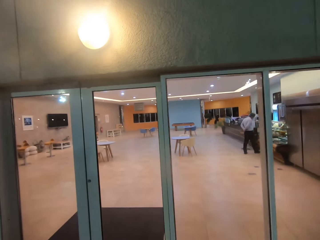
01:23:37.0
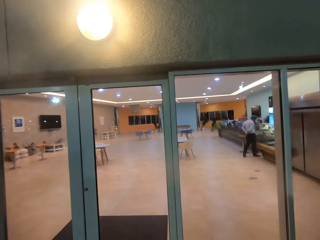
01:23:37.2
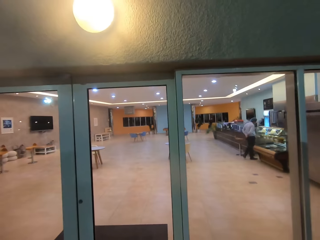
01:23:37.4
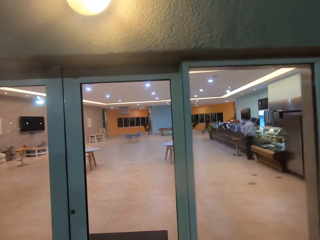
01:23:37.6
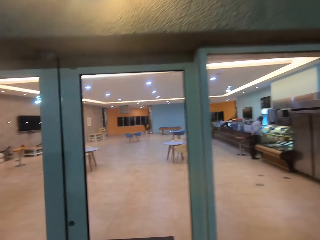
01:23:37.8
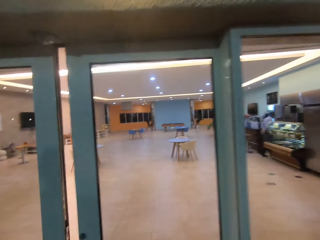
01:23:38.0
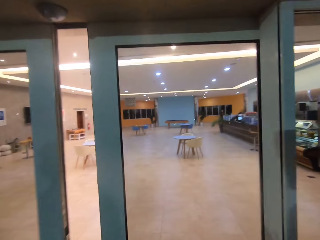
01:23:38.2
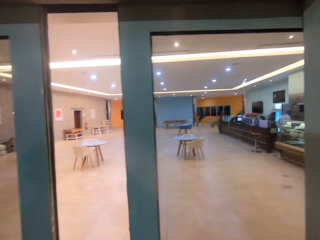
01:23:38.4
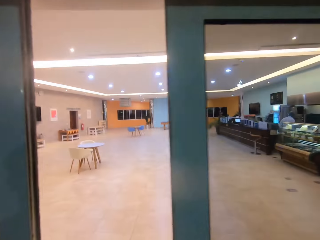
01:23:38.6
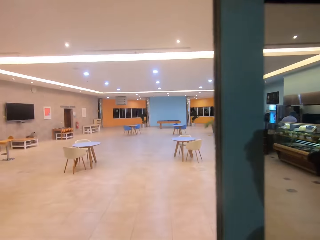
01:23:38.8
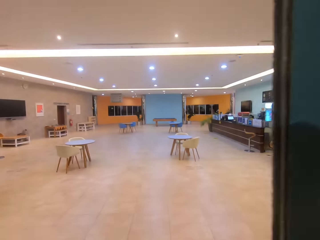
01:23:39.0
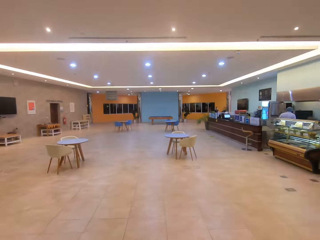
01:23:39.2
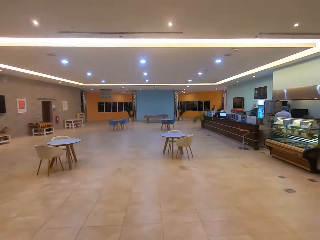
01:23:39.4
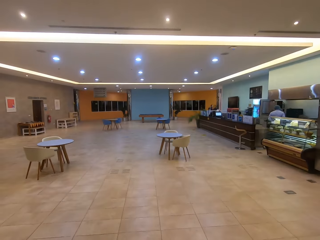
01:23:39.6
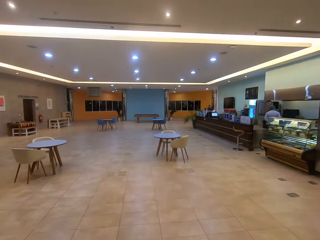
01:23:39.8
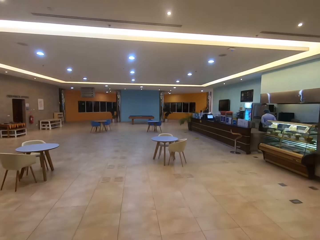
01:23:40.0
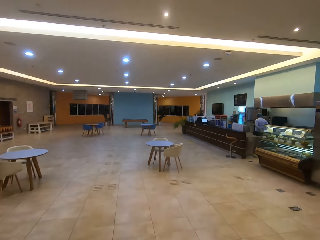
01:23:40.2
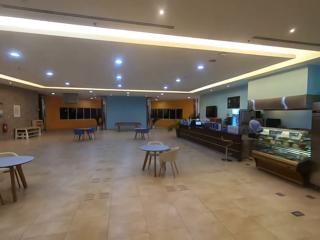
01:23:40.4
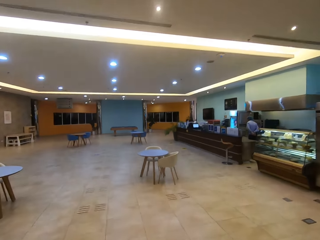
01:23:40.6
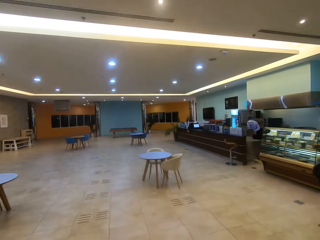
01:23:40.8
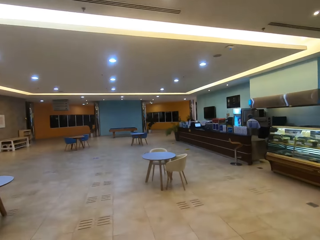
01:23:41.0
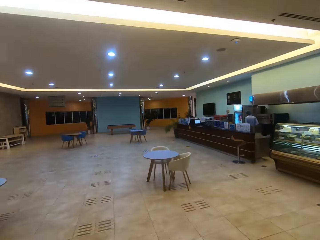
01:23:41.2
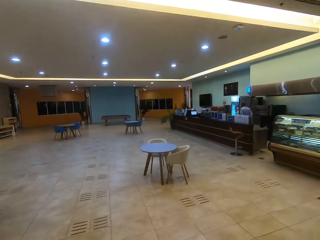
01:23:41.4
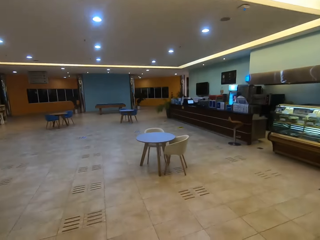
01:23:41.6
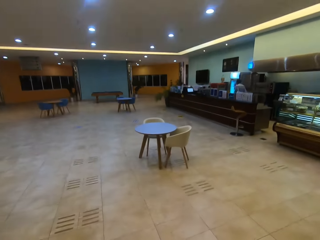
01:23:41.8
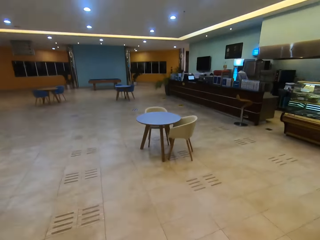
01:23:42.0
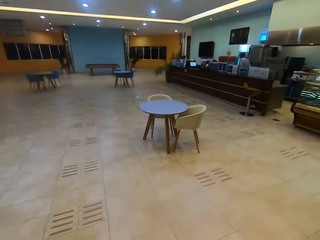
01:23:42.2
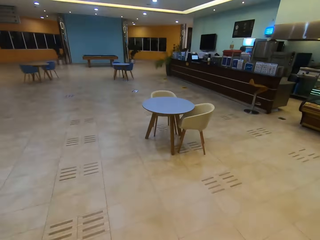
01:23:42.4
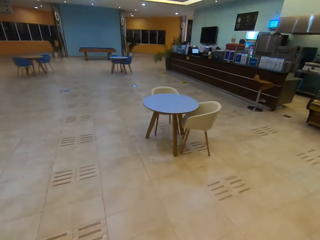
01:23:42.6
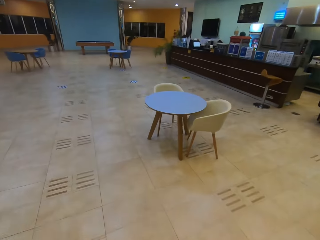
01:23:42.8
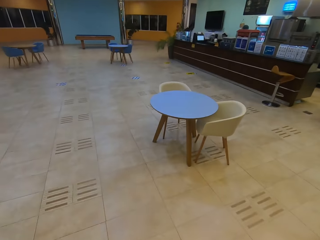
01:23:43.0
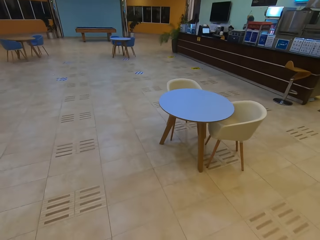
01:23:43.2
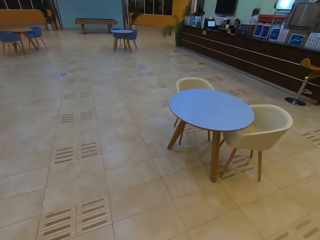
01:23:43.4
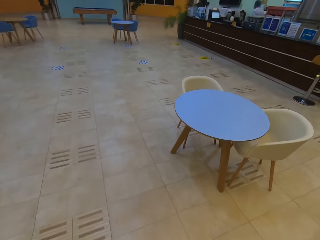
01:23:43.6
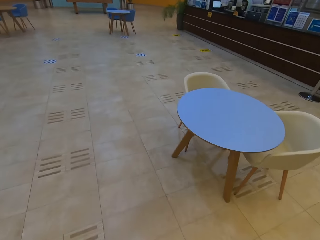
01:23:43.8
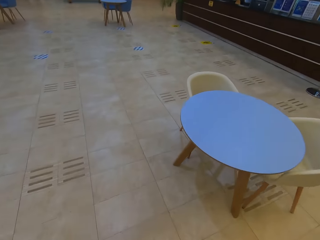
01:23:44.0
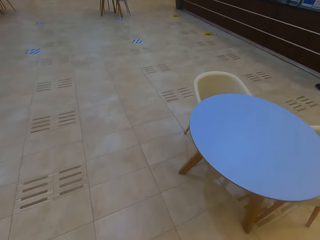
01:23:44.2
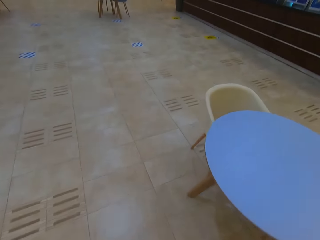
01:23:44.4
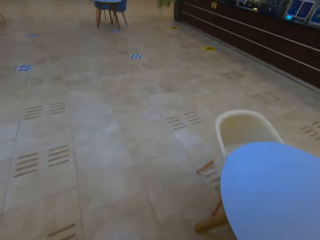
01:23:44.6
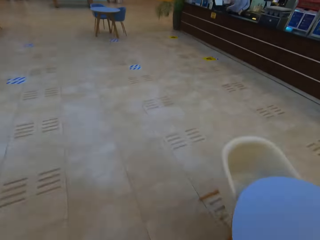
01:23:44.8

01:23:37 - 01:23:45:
The camera wearer opens the door. The men walk into a basement. The camera wearer walks.
